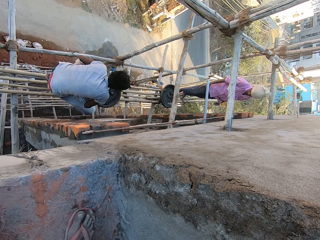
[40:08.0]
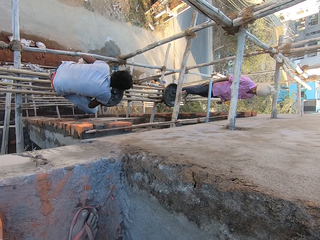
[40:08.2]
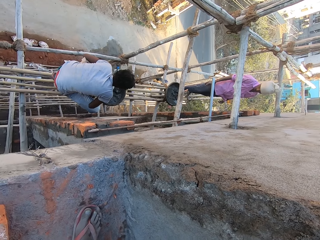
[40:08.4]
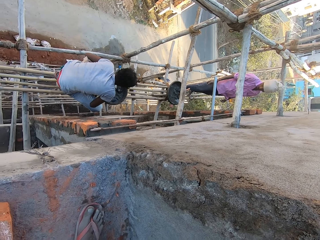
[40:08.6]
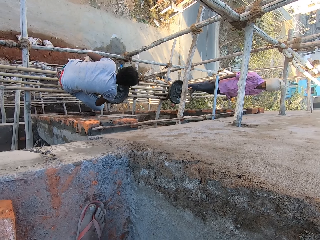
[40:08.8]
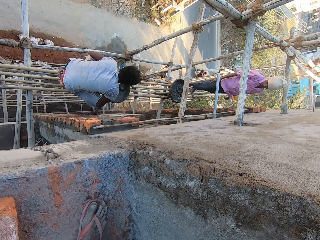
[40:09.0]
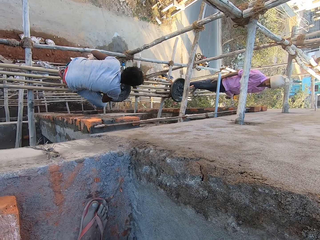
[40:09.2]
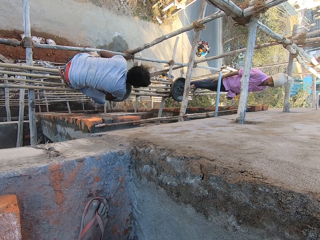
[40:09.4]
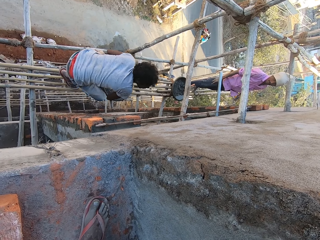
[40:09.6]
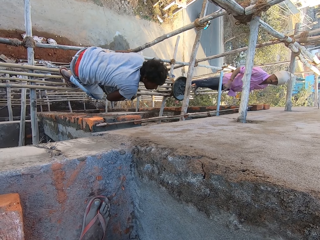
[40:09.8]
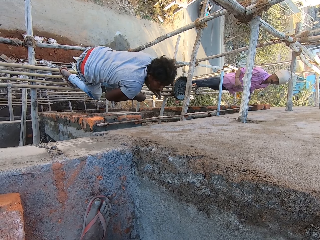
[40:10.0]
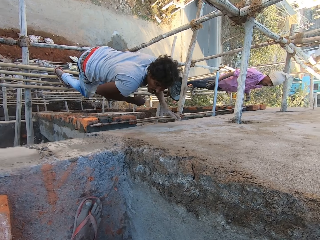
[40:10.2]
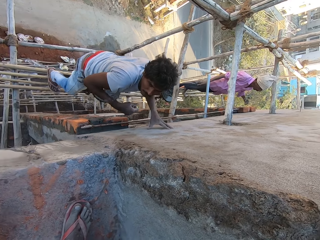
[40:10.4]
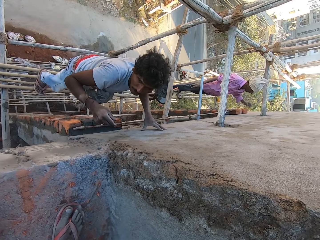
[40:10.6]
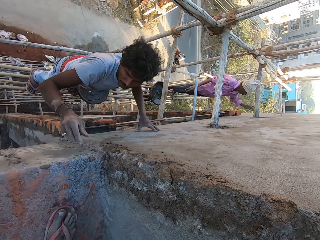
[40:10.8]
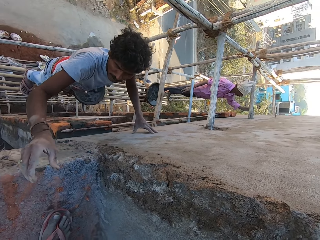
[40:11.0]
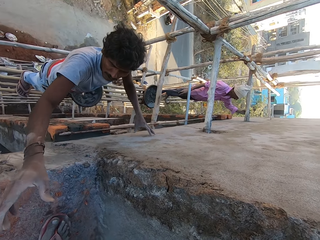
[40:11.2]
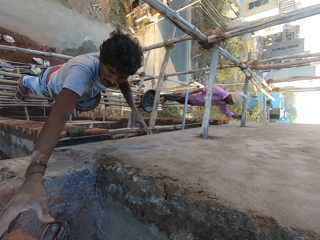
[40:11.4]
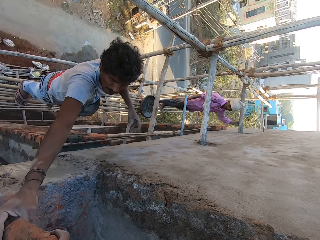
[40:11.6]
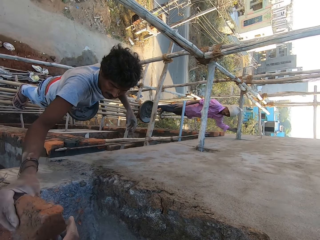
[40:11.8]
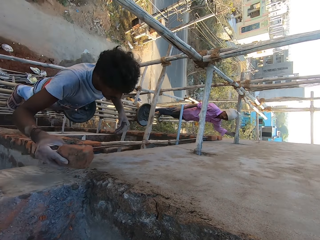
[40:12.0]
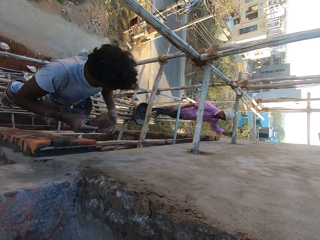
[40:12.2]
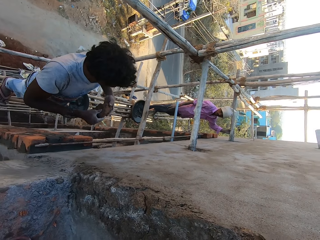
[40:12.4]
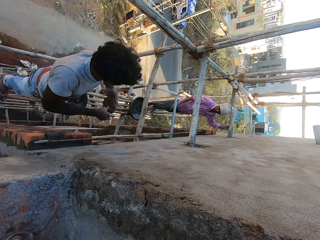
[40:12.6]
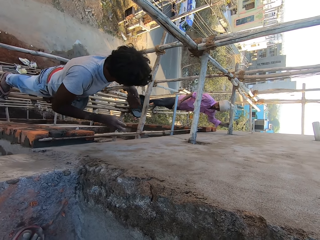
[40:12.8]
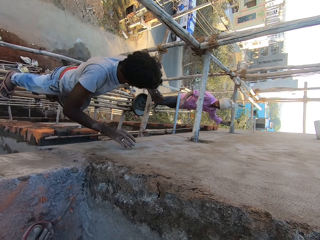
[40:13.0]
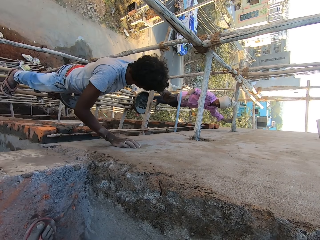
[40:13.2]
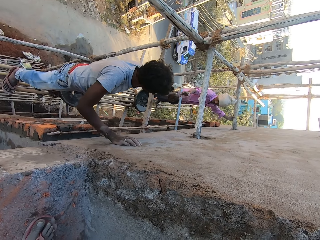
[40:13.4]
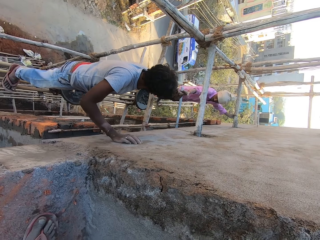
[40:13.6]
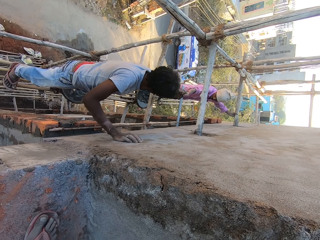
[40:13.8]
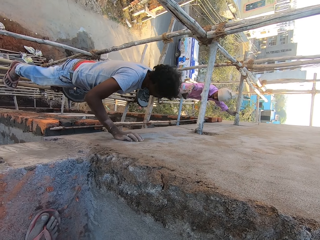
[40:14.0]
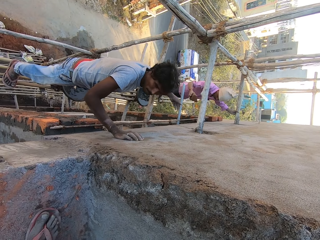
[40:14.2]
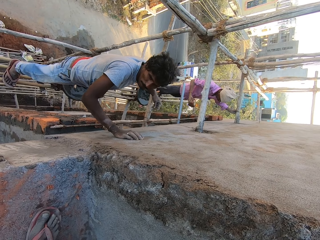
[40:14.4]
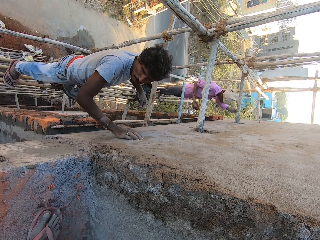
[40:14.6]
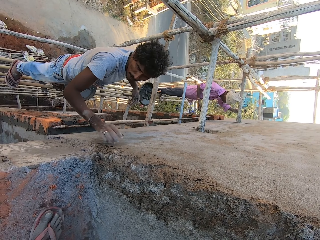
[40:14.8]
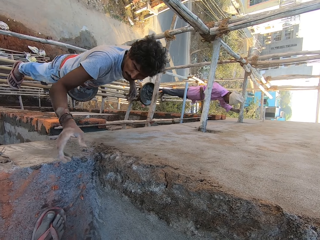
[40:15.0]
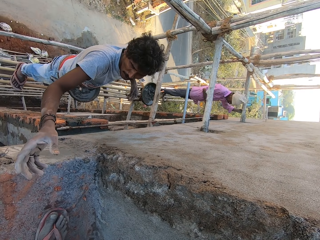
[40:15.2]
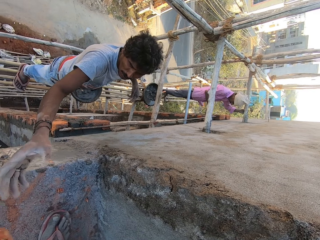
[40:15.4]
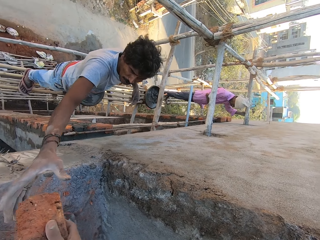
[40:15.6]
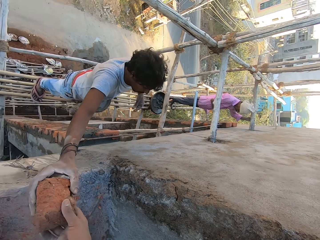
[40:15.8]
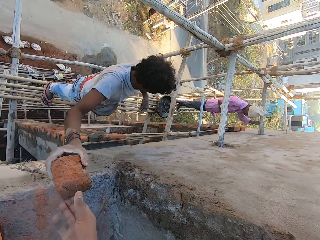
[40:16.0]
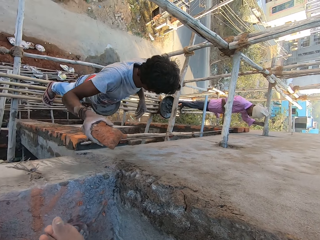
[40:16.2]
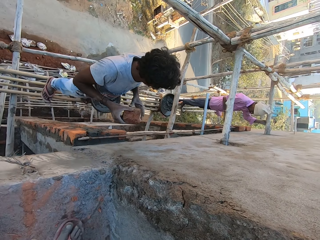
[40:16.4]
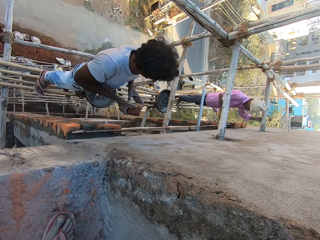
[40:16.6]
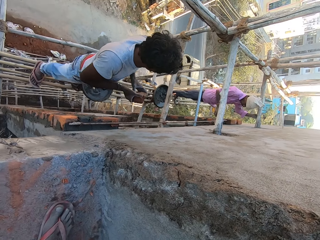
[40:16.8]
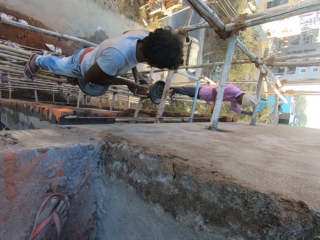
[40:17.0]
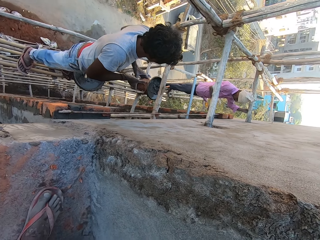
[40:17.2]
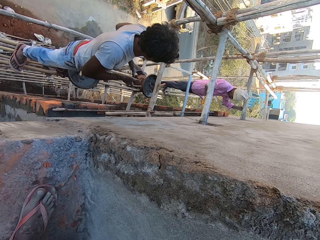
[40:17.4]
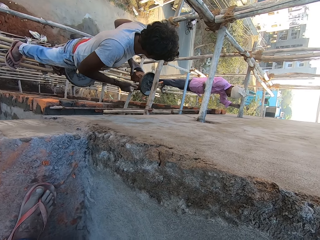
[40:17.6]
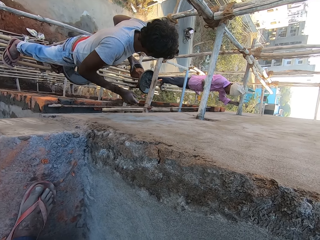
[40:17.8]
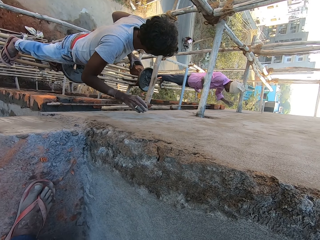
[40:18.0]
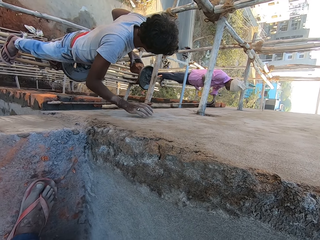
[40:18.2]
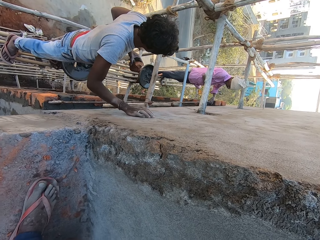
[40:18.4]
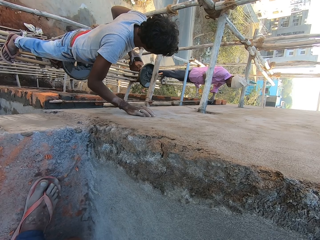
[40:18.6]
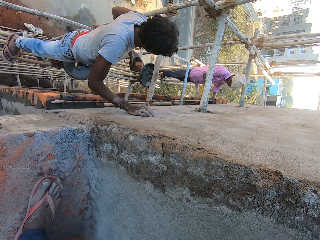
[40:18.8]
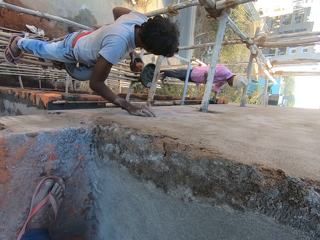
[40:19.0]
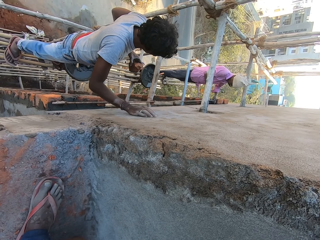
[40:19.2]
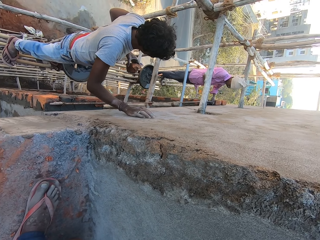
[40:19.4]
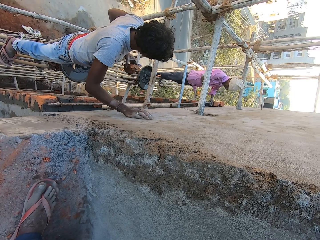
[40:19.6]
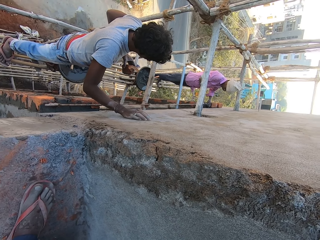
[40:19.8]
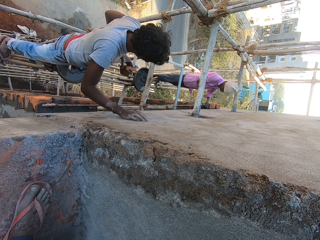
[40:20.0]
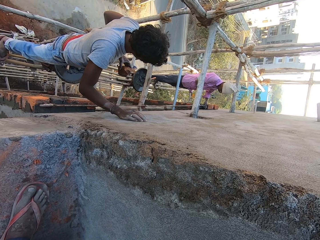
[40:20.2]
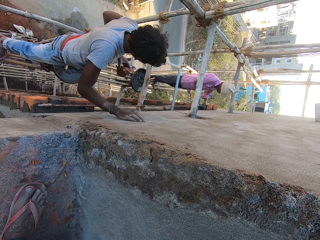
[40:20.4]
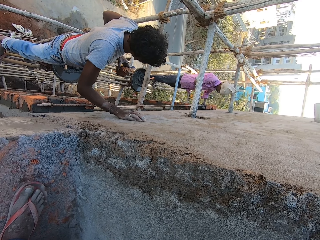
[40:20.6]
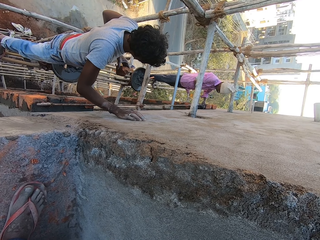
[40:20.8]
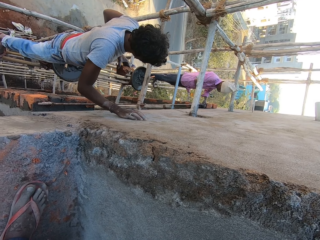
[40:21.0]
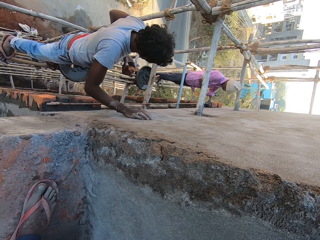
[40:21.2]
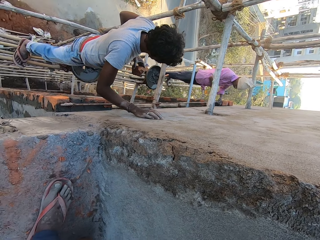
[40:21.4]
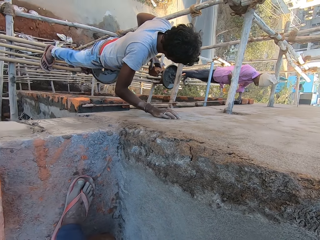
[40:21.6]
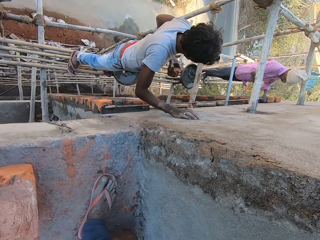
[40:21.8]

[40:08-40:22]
The camera wearer gives a man pieces of bricks. The man collects the brick from the camera wearer's right hand with his right hand, passes the brick from his right hand to his left hand, and touches the building with his right hand. The man passes the brick to another man's right hand with his left hand. The first man collects a brick from the camera wearer's right hand with his right hand, passes the brick from his right hand to his left hand, and touches the building with his right hand.

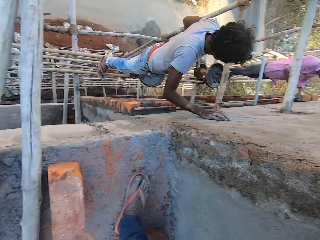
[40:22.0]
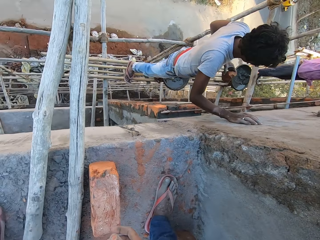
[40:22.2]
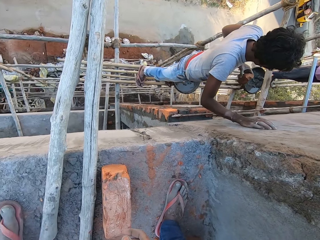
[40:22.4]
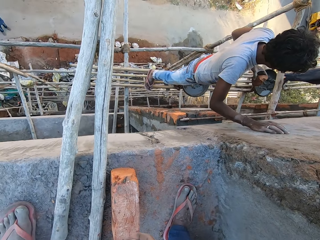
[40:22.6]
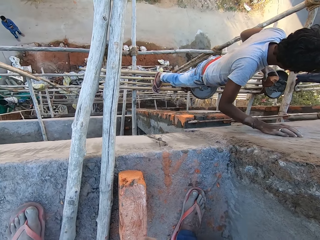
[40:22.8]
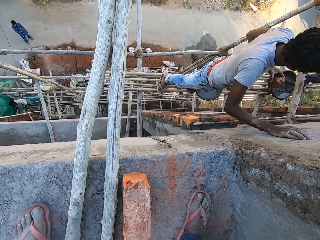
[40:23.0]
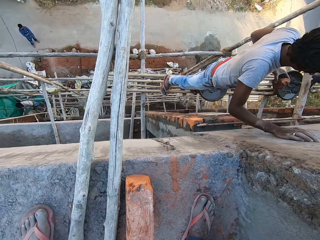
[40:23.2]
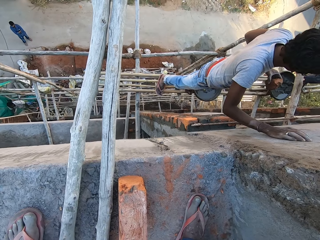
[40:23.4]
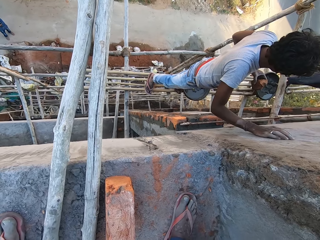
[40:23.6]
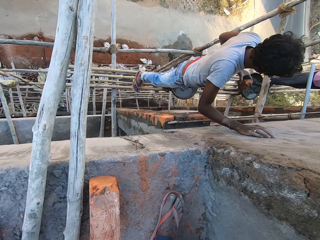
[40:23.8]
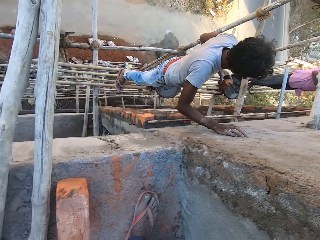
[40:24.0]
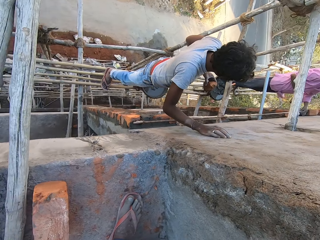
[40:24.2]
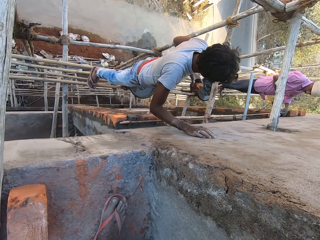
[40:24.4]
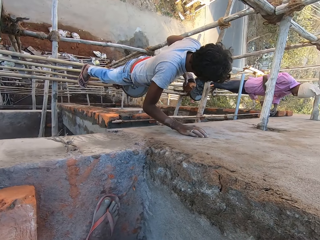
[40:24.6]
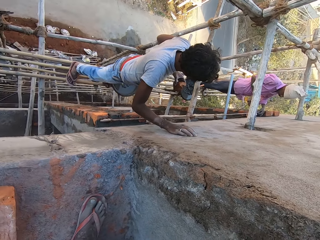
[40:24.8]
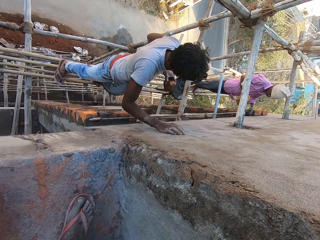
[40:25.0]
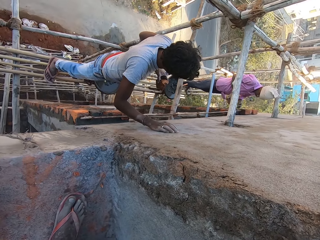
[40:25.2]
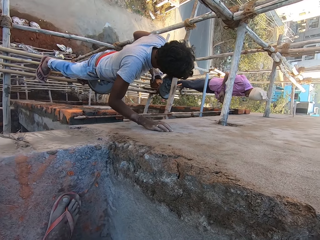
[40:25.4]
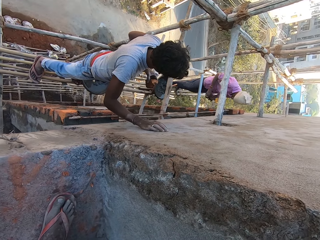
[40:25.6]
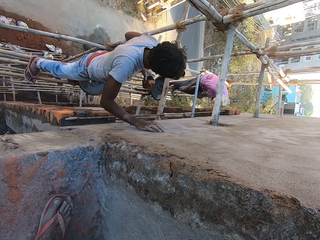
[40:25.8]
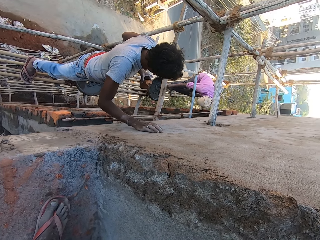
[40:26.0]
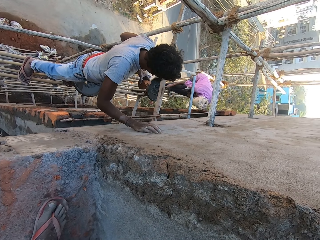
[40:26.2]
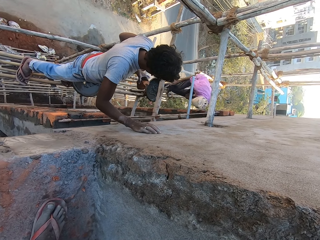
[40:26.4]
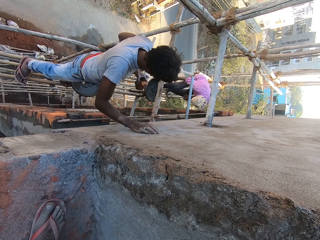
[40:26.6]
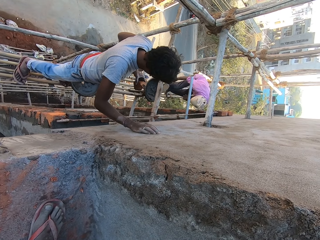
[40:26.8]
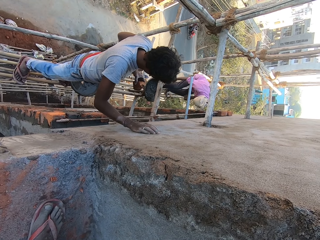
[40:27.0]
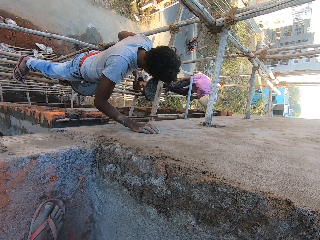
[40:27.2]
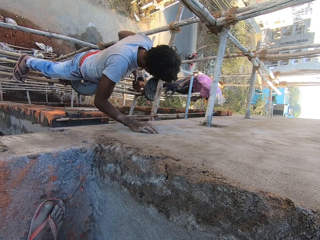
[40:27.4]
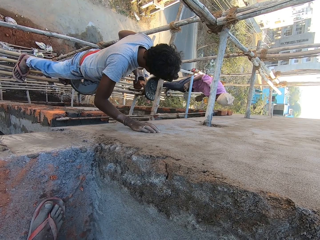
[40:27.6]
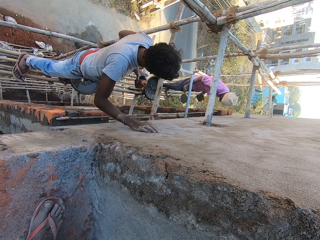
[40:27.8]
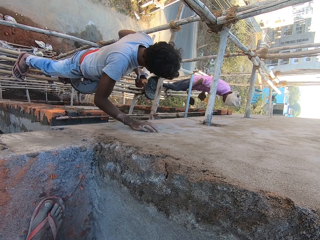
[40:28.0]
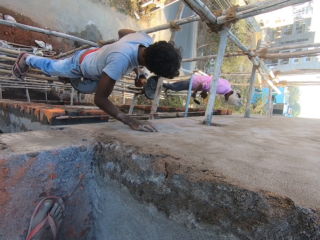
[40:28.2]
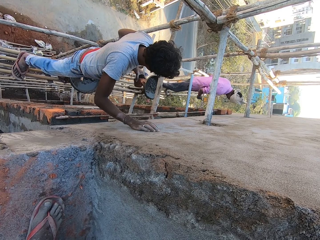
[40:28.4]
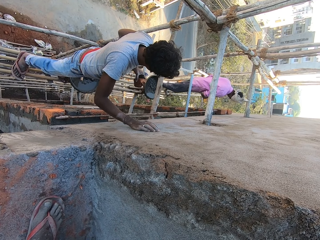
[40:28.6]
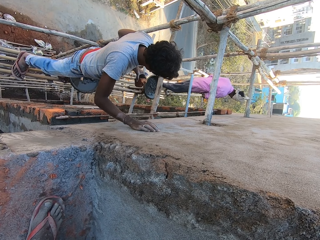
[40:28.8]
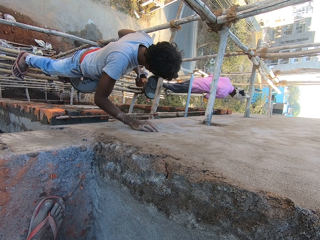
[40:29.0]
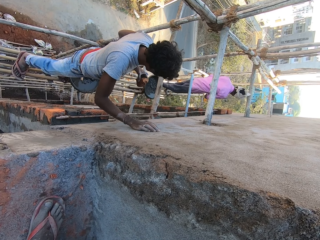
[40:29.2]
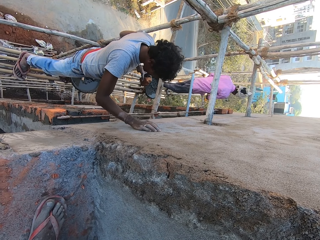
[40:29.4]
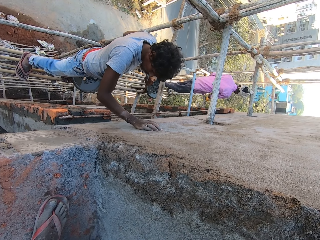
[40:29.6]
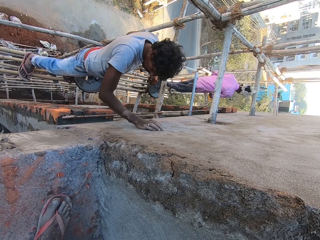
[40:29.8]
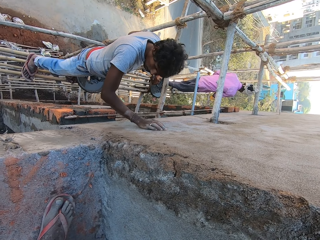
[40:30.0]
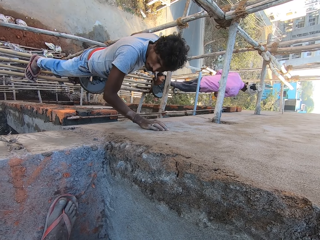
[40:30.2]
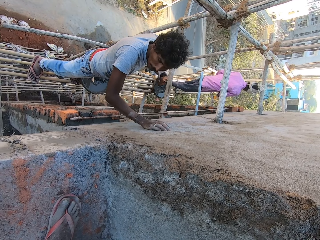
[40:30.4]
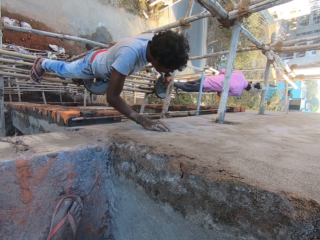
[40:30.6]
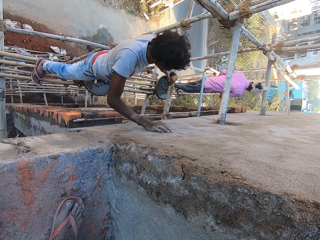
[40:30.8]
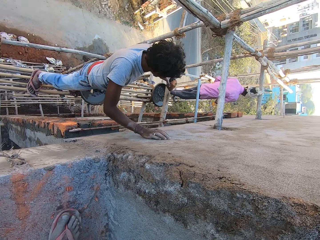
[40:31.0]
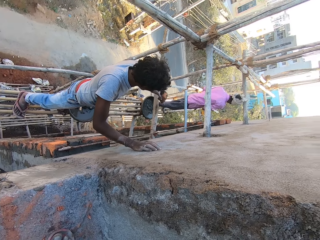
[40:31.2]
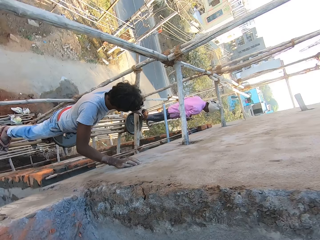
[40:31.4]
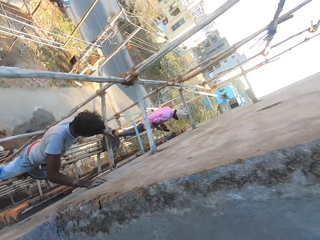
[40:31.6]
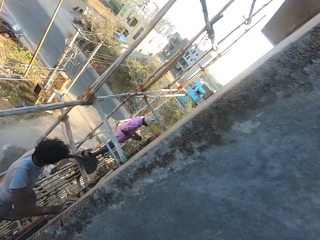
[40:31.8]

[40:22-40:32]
A man passes the brick from his right hand to his left hand. The man picks up the hand trowel from the bowl on the scaffolding with his right hand and hits the hand trowel on the bowl on the scaffolding with his right hand.
